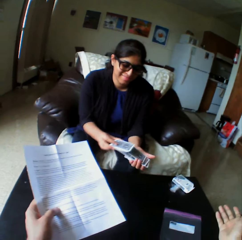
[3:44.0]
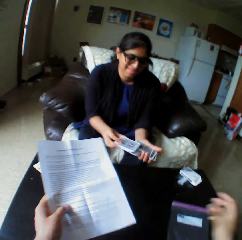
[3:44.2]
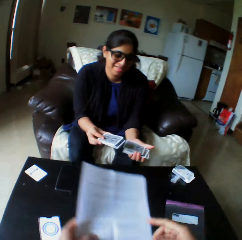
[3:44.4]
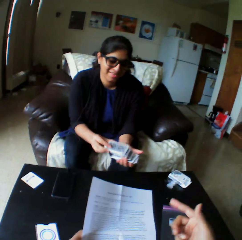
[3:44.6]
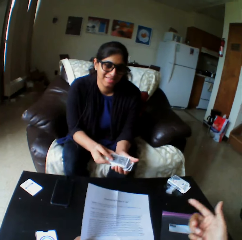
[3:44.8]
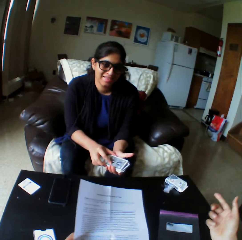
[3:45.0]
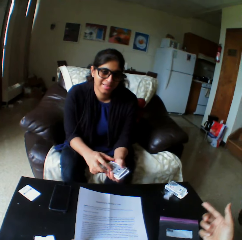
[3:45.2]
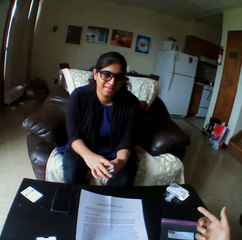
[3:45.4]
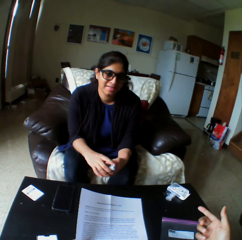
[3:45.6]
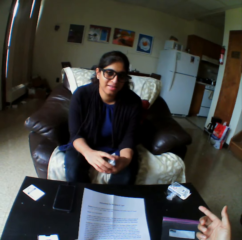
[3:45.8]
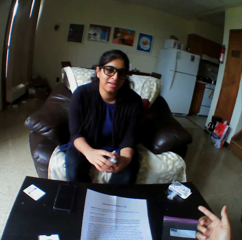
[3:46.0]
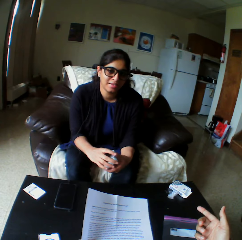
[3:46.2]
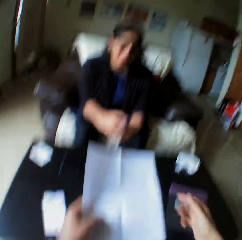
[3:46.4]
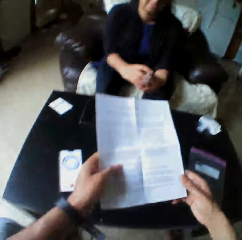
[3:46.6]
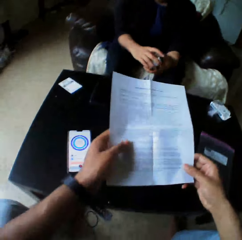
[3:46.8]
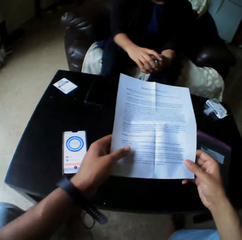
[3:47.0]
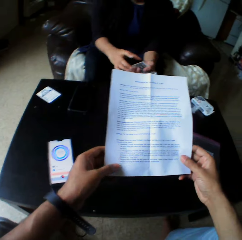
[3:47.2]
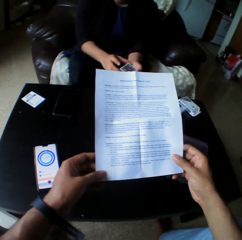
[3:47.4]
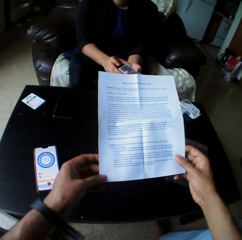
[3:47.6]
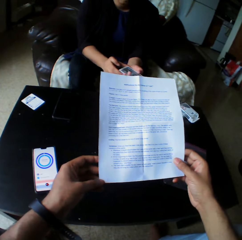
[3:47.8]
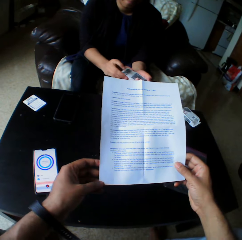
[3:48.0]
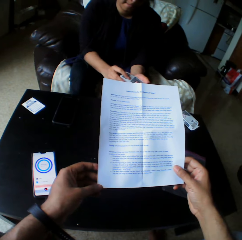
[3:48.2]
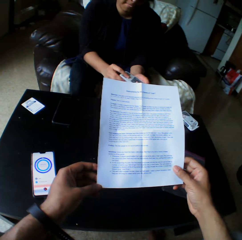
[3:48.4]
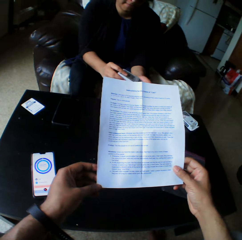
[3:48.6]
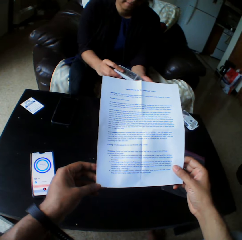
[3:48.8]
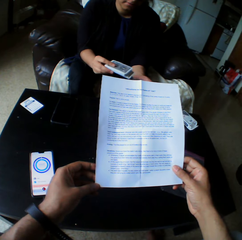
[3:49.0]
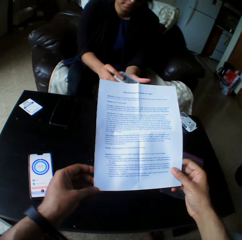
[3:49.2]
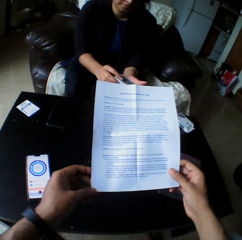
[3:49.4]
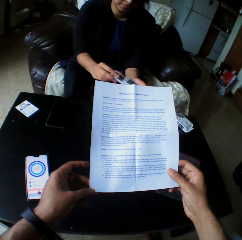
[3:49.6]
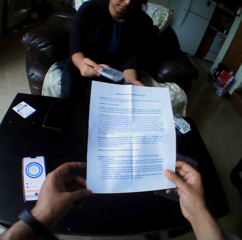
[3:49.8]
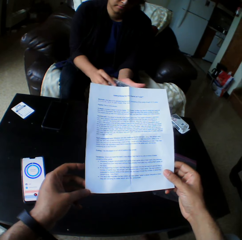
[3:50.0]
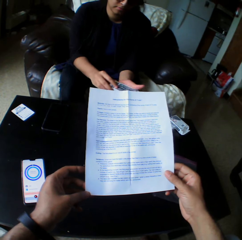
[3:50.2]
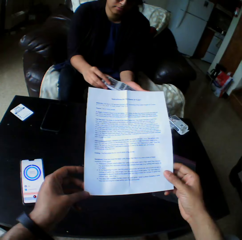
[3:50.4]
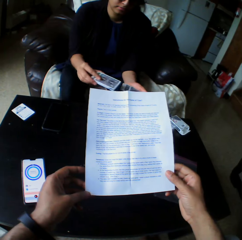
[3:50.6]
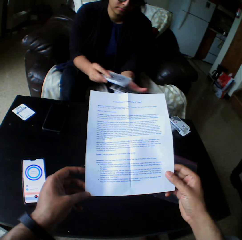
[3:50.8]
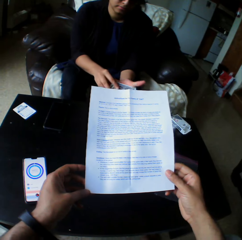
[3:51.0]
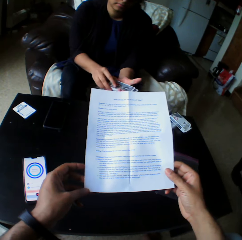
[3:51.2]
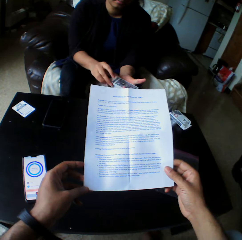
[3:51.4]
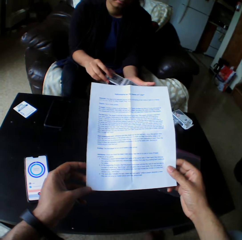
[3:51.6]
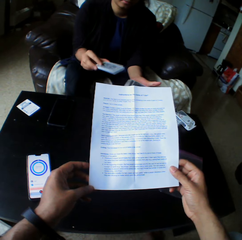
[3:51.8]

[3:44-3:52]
The camera wearer gestures his hand. He gestures his hand again. A woman holds the cards with both hands. The camera wearer holds the paper with both hands. He reads the paper. The woman shuffles the cards. The camera wearer reads the paper.

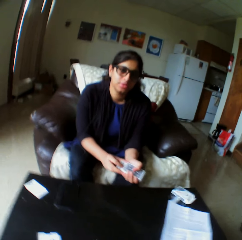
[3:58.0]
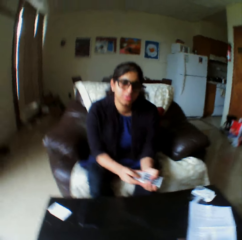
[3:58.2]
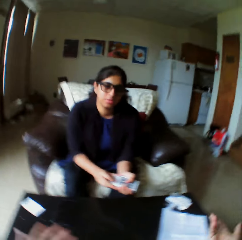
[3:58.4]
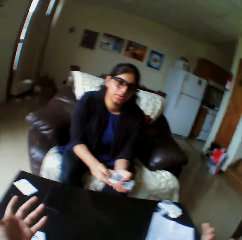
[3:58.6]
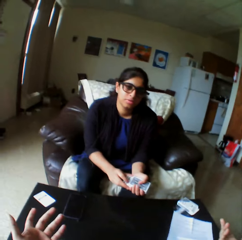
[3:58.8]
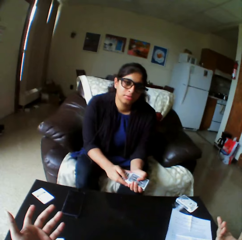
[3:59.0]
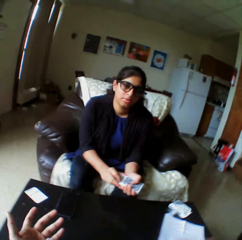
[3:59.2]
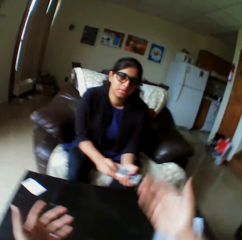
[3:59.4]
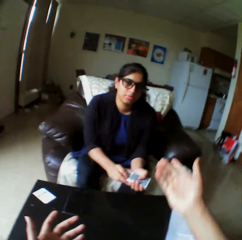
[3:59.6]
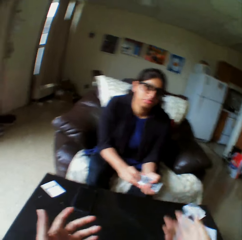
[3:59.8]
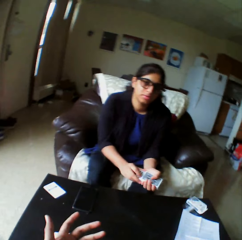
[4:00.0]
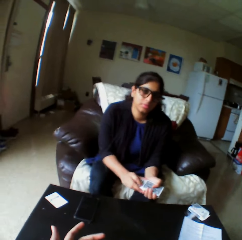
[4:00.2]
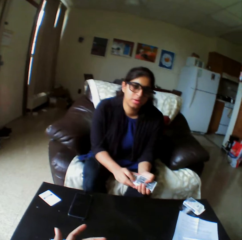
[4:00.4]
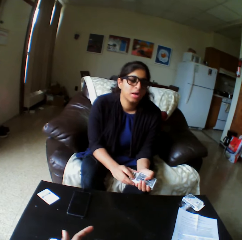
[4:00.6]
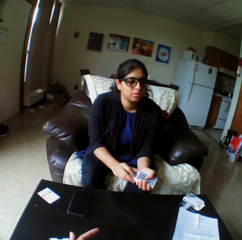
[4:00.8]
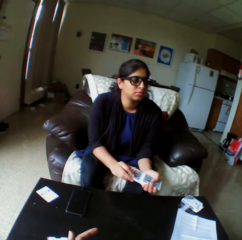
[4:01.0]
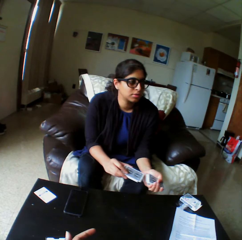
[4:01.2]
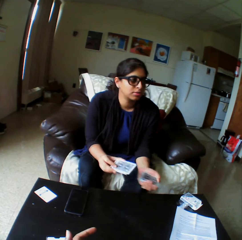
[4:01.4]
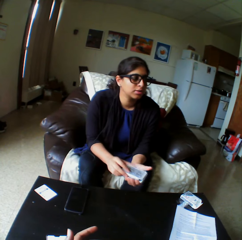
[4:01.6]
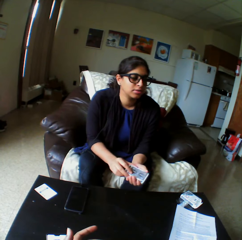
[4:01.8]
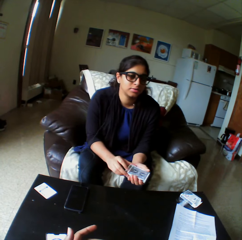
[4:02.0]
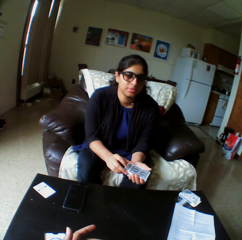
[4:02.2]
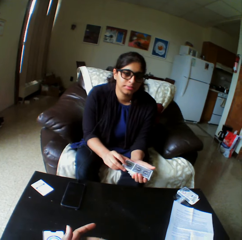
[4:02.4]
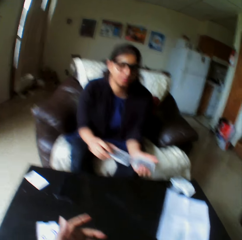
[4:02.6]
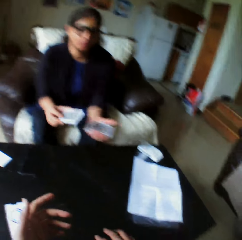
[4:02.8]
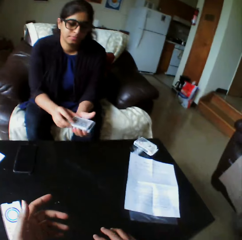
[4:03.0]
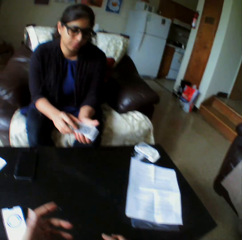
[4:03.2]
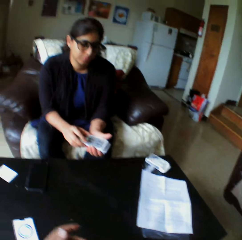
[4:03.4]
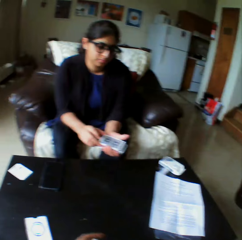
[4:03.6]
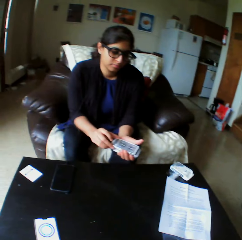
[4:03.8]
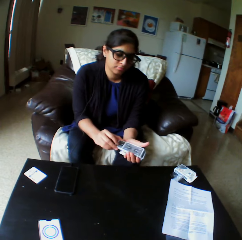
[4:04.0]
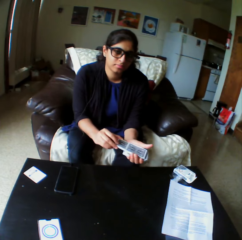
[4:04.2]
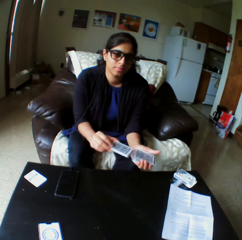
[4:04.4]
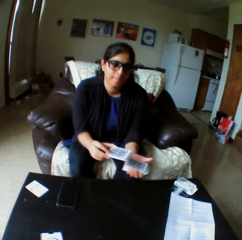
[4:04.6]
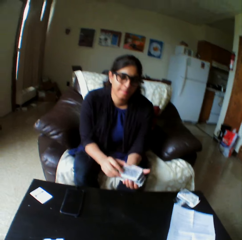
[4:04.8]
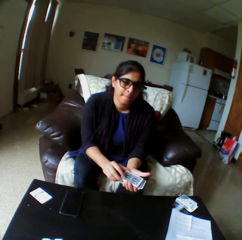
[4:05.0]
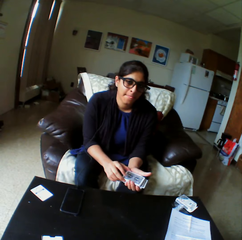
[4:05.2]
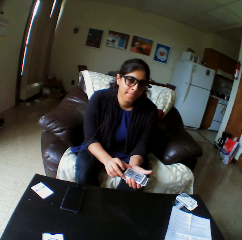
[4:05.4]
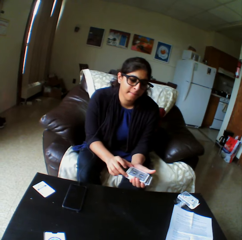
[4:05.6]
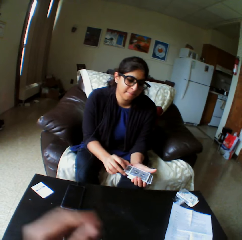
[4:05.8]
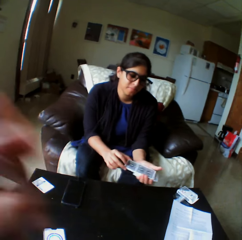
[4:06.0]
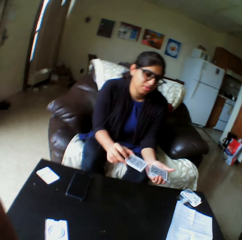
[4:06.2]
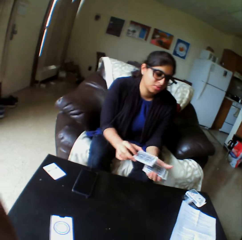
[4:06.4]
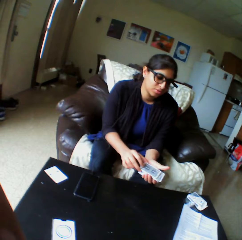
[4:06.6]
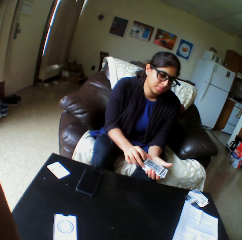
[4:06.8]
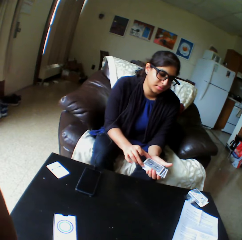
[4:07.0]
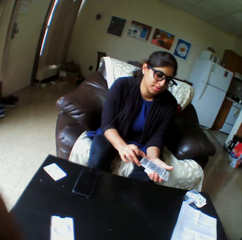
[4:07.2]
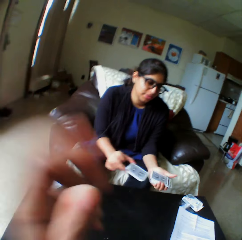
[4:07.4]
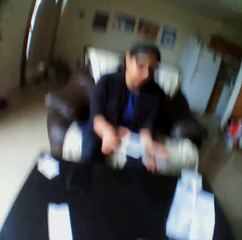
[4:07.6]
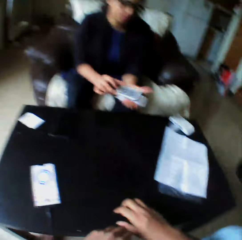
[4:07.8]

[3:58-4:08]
The camera wearer gestures his hands. A woman shuffles the cards. The camera wearer adjusts the camera.

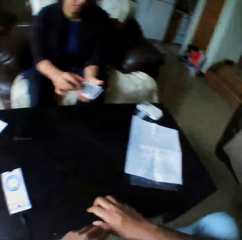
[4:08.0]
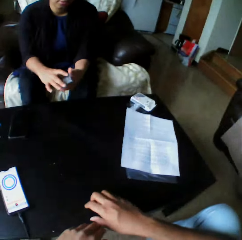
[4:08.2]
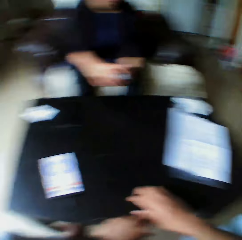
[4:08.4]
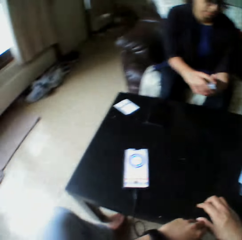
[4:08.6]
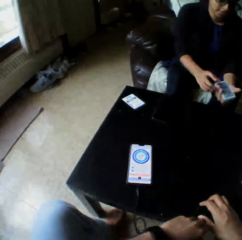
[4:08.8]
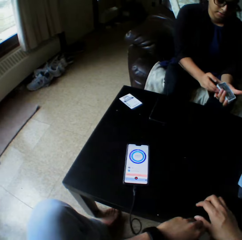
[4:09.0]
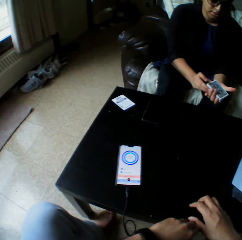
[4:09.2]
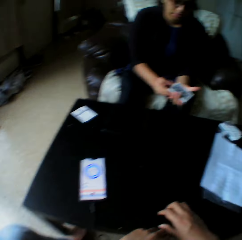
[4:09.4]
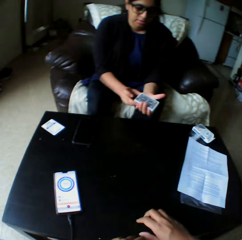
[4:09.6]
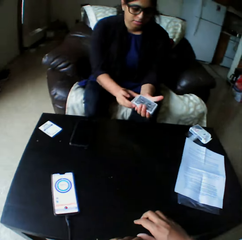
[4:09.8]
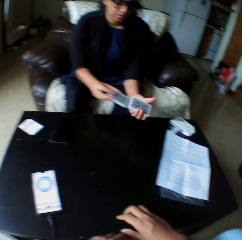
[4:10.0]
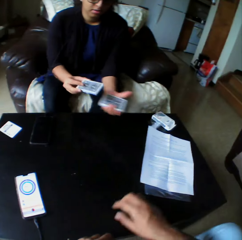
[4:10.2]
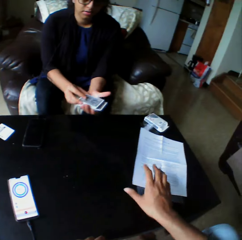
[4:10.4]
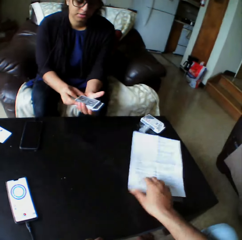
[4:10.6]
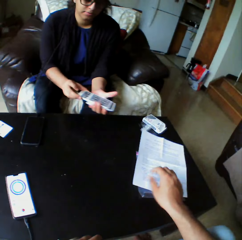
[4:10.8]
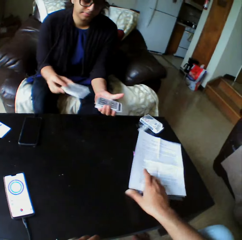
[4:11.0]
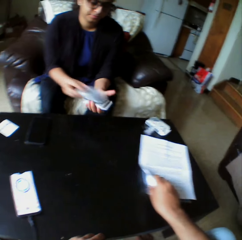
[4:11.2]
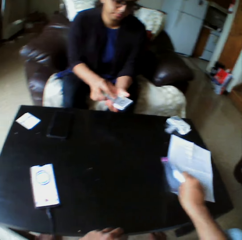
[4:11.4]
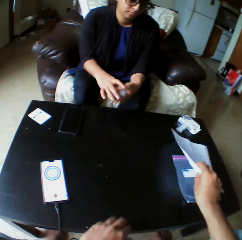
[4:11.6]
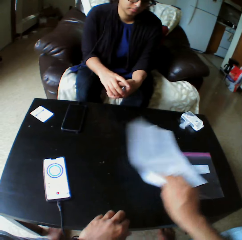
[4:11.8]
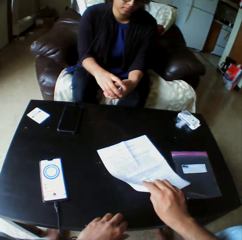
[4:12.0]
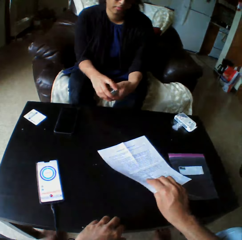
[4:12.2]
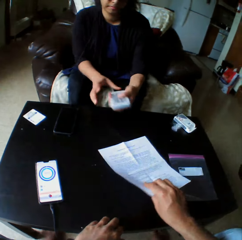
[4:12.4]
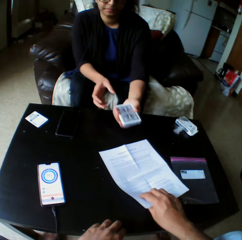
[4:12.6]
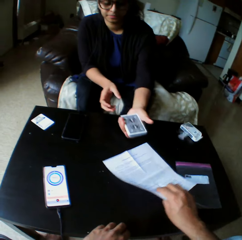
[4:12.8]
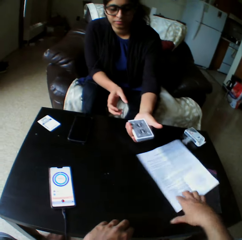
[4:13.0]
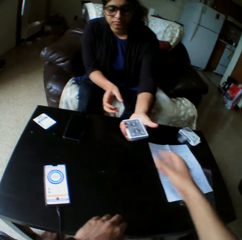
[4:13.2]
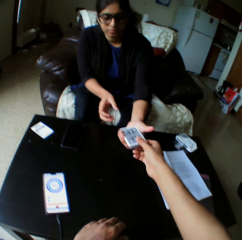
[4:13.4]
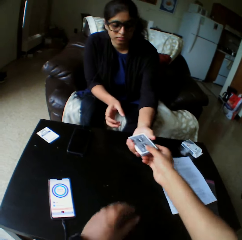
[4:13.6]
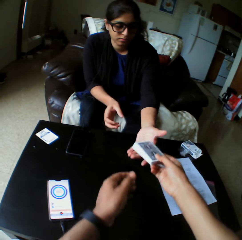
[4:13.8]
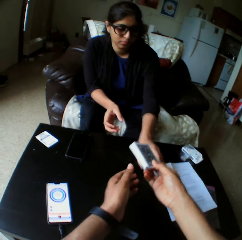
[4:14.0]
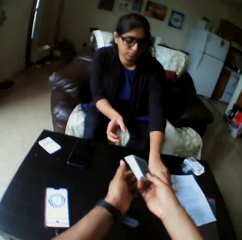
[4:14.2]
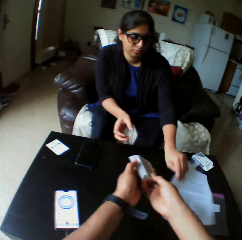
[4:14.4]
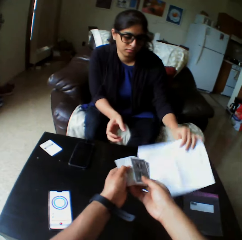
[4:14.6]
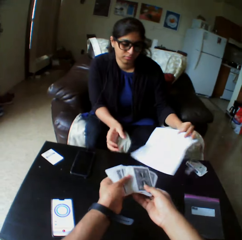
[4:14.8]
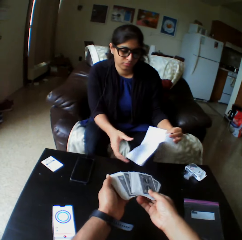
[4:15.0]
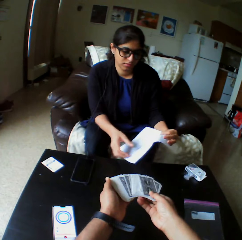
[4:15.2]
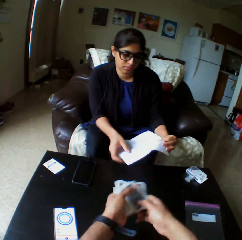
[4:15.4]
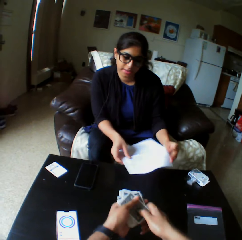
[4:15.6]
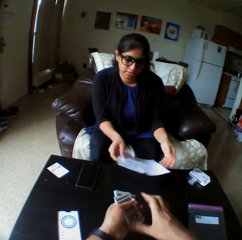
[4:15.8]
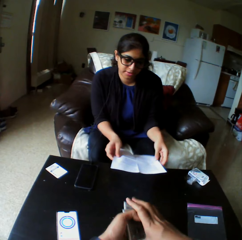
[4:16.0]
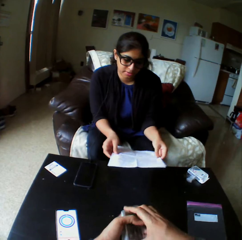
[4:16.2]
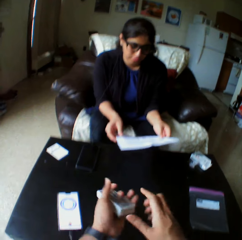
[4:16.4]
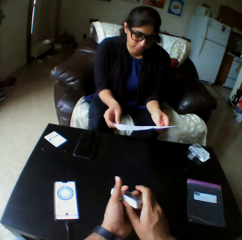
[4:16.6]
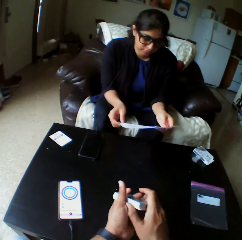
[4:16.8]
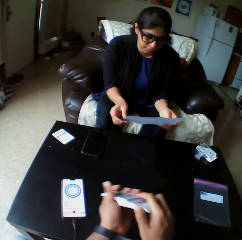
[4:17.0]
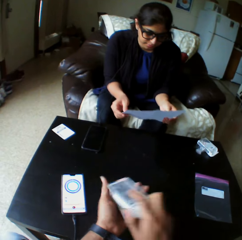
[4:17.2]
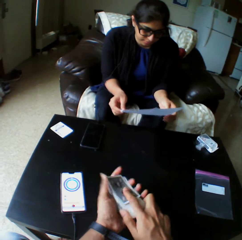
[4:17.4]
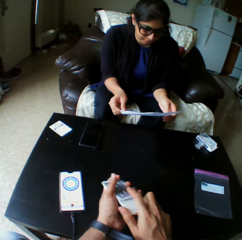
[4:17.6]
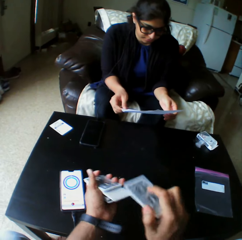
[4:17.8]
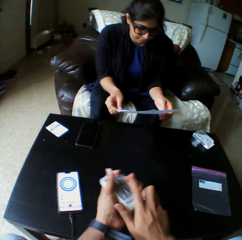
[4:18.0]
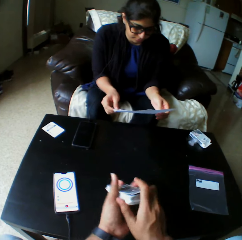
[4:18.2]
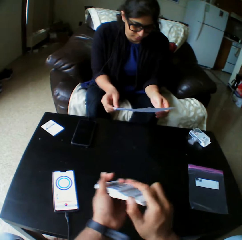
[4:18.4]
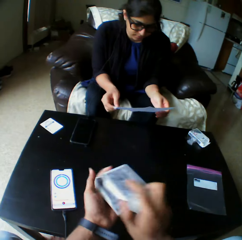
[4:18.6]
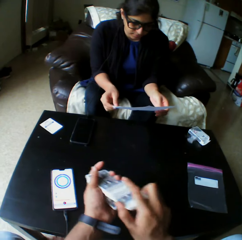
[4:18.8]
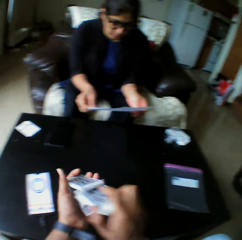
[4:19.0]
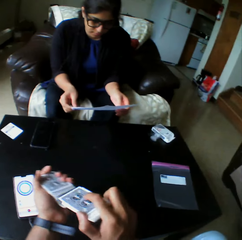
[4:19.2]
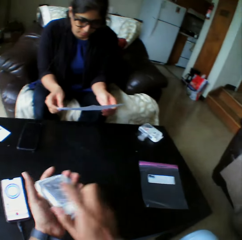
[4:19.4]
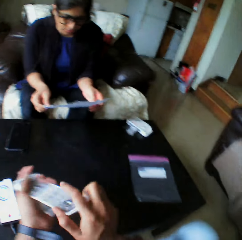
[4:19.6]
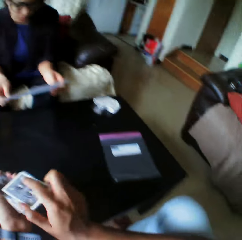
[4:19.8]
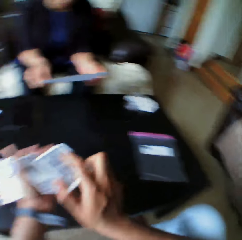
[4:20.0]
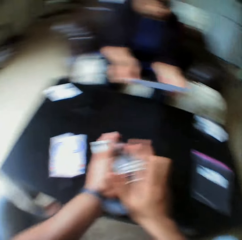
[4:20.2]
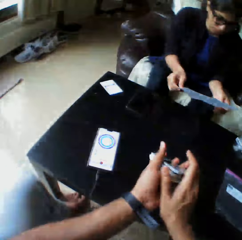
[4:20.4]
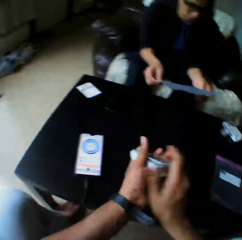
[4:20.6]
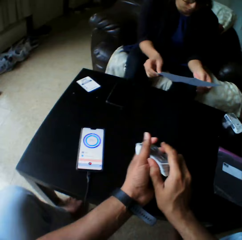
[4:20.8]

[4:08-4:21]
A woman shuffles the cards. The camera wearer holds the table. The woman shuffles the cards. The camera wearer picks the instruction manual or paper from the table with his right hand. He drops the instruction manual in his right hand on the table. The woman hands the camera wearer the cards. The camera wearer collects the deck of cards from the woman with his right hand. The woman picks the instruction manual from the table with her left hand. The camera wearer spreads the cards in his hands. The woman holds the cards with both hands. The woman reads the paper. The camera wearer shuffles the cards.
